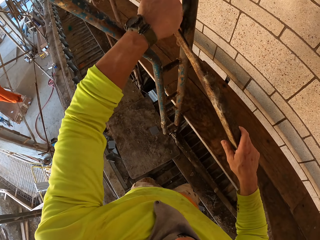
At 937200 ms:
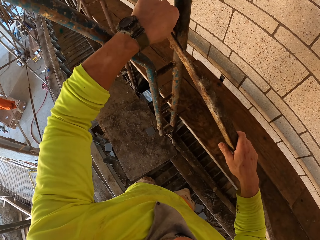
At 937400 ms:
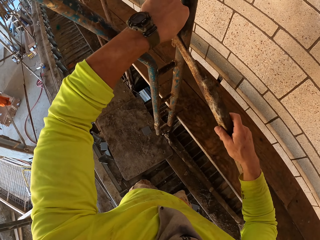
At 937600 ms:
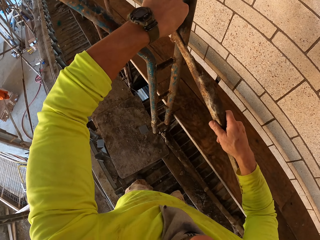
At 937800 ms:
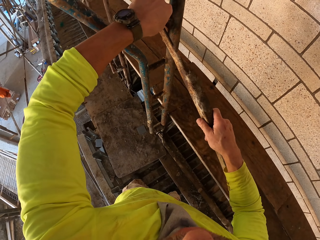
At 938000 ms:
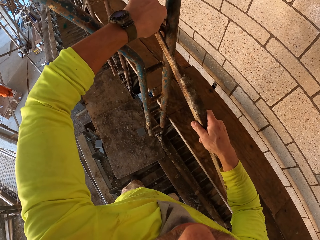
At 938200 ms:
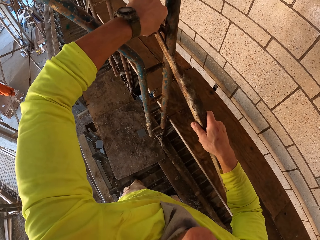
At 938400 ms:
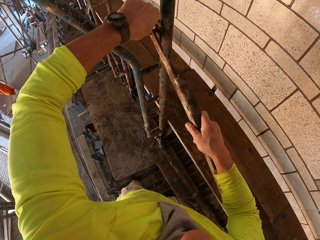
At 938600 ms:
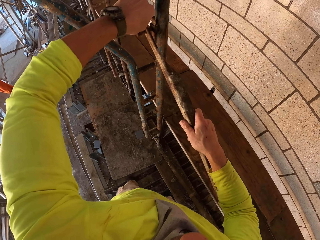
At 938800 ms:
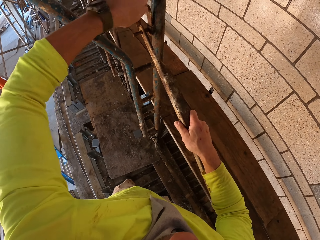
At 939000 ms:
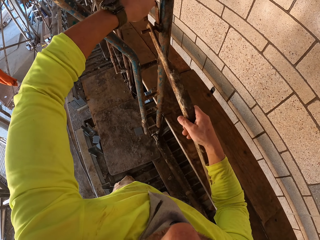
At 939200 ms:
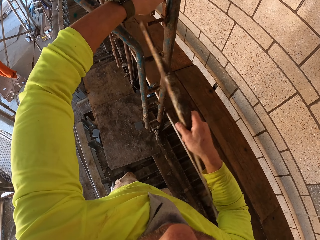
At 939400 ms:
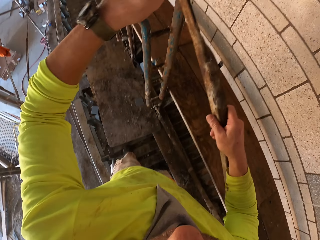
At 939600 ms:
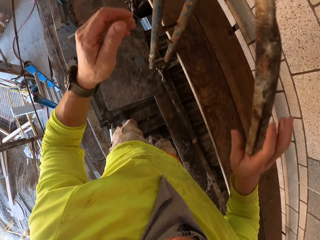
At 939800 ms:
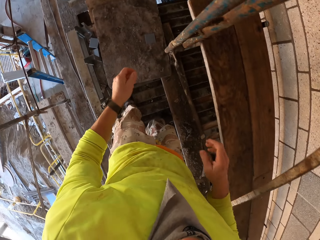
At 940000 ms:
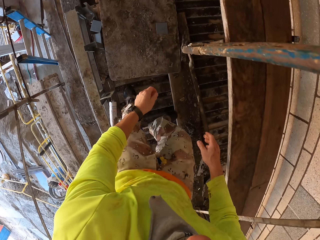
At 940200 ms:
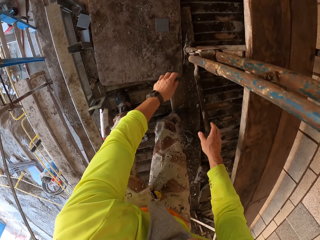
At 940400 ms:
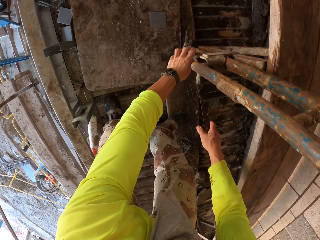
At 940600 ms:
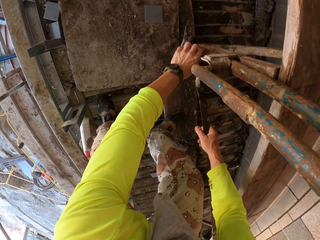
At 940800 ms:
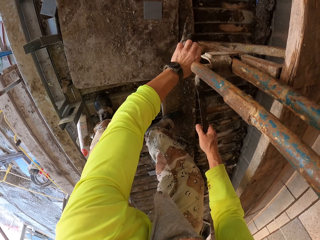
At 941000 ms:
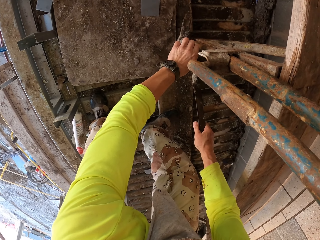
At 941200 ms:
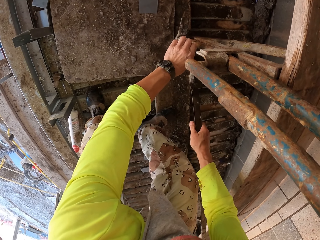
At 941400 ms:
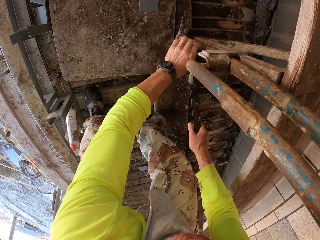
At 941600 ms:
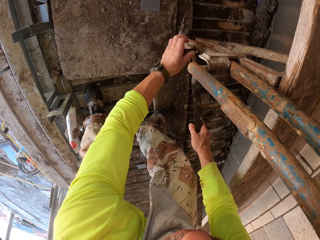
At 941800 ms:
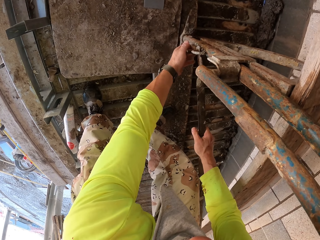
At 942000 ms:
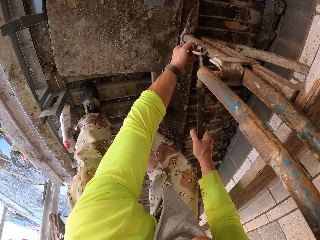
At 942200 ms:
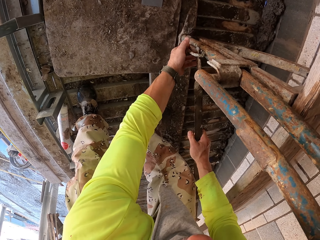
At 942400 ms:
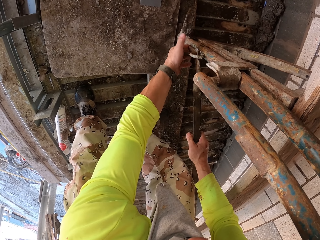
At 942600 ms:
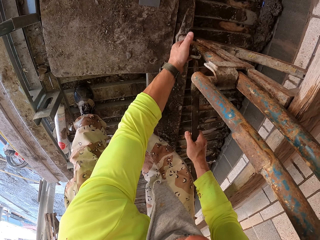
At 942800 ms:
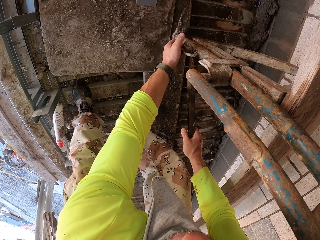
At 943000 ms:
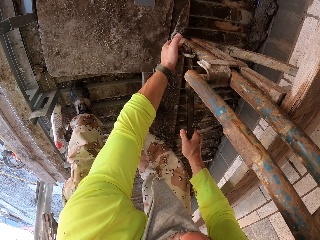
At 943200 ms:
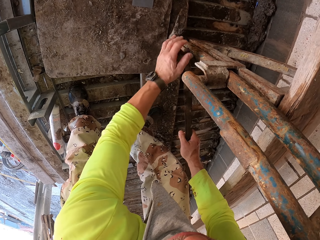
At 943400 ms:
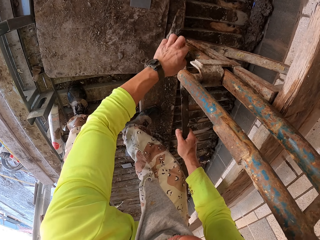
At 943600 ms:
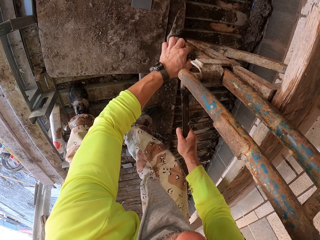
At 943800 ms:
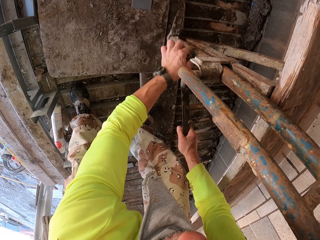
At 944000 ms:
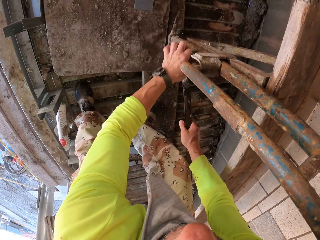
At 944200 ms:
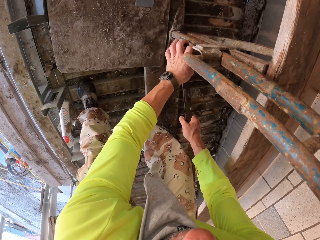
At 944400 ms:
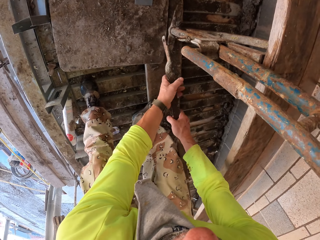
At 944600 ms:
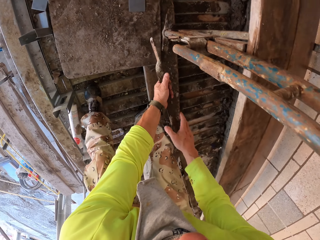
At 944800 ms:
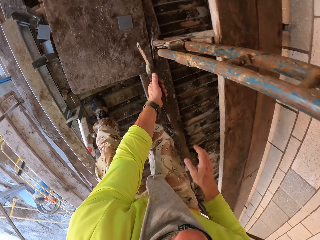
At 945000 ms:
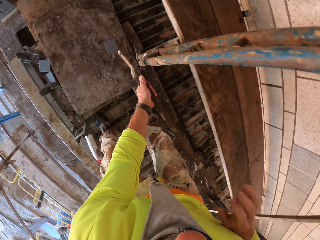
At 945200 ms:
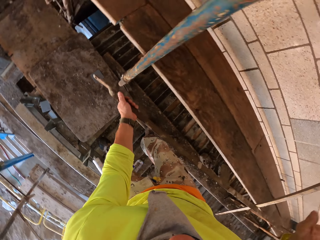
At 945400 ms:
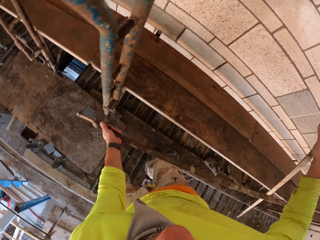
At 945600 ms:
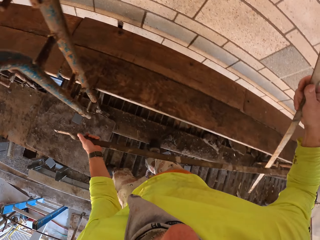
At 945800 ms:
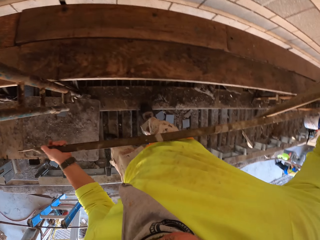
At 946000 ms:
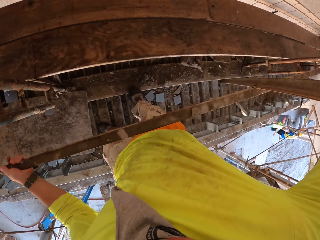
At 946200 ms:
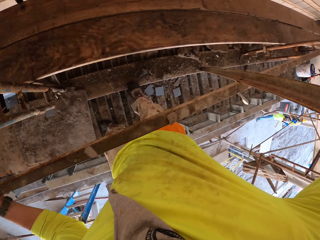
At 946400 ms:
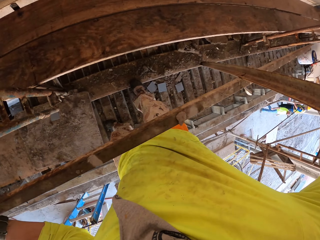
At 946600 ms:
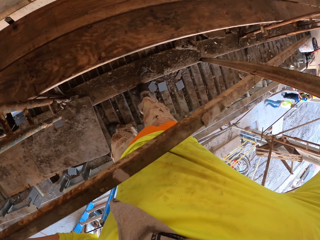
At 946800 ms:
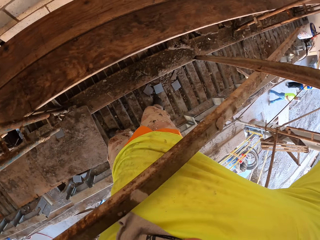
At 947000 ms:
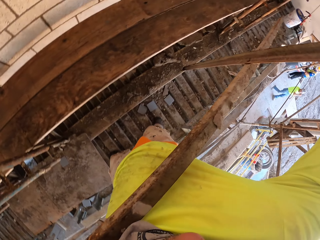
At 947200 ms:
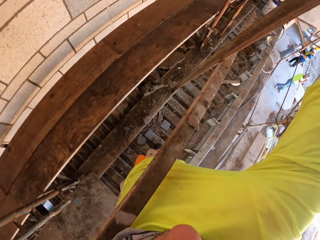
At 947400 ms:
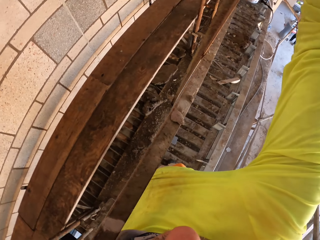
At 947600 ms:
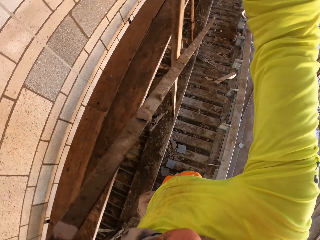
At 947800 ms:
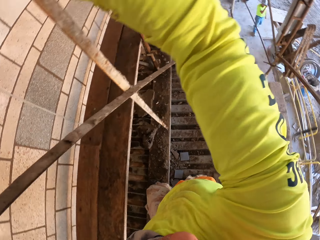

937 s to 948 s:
The camera wearer holds a metal stand. They remove a metal bar on the stand. They bend down. They hold the metal stand. They remove a metal on the stand. They turn to the side.

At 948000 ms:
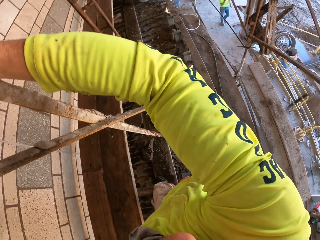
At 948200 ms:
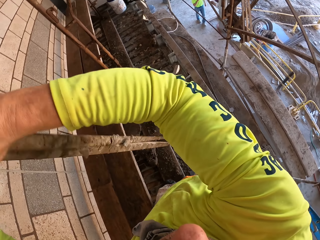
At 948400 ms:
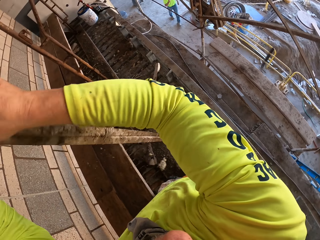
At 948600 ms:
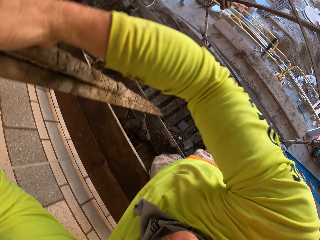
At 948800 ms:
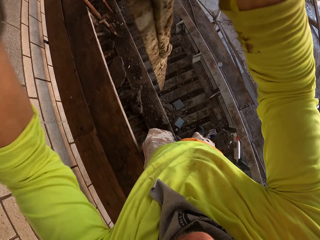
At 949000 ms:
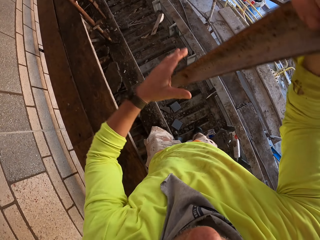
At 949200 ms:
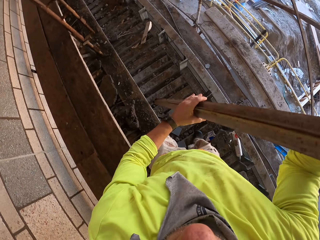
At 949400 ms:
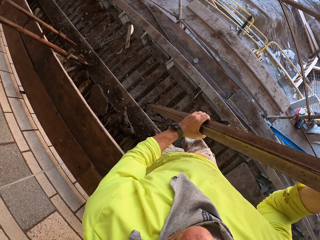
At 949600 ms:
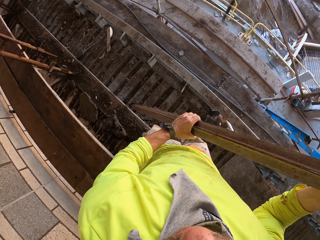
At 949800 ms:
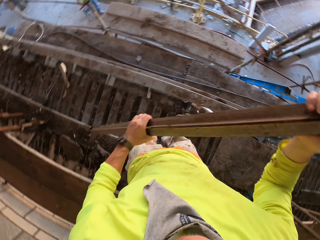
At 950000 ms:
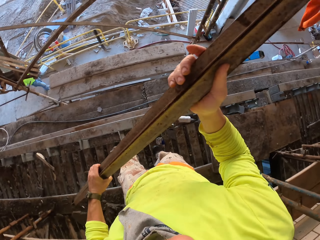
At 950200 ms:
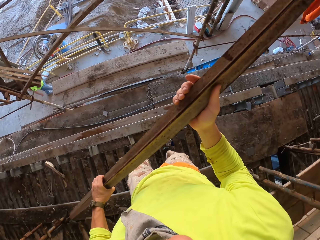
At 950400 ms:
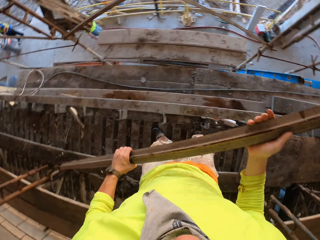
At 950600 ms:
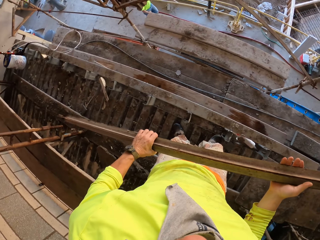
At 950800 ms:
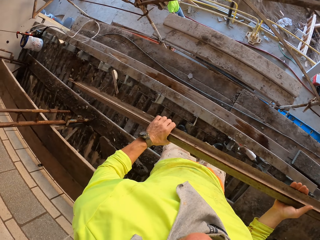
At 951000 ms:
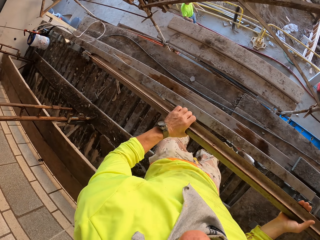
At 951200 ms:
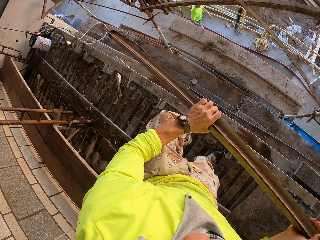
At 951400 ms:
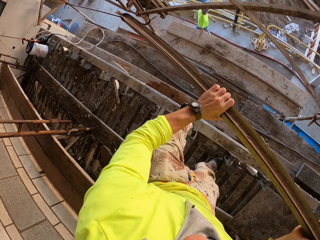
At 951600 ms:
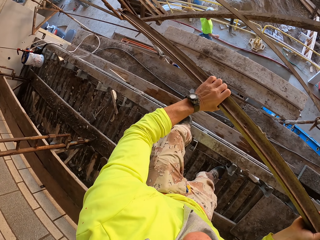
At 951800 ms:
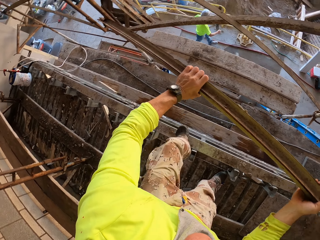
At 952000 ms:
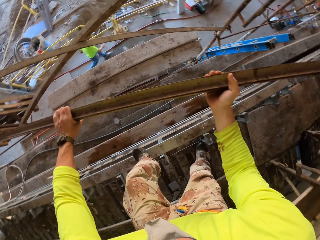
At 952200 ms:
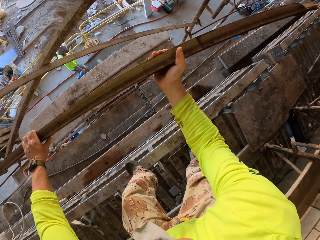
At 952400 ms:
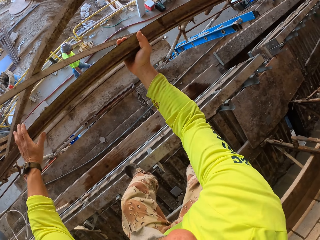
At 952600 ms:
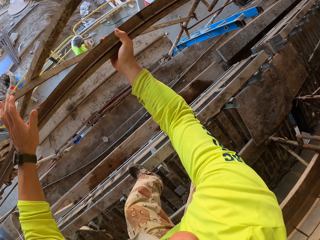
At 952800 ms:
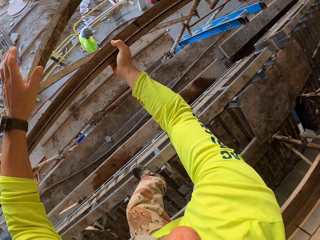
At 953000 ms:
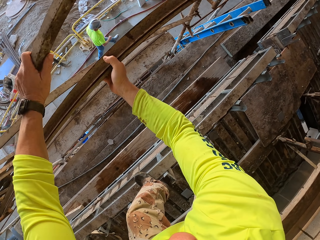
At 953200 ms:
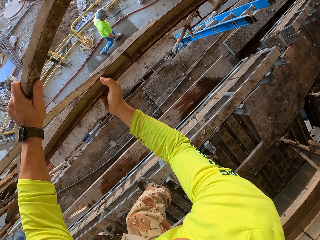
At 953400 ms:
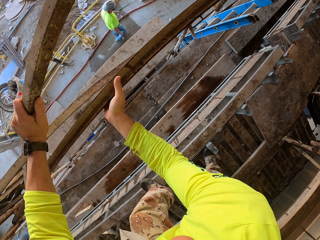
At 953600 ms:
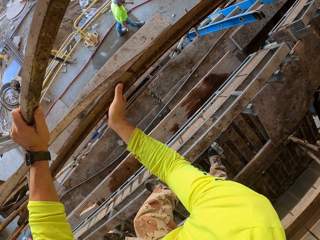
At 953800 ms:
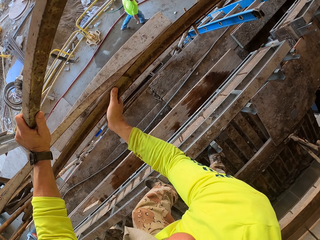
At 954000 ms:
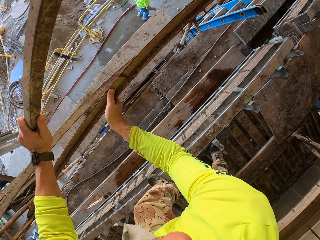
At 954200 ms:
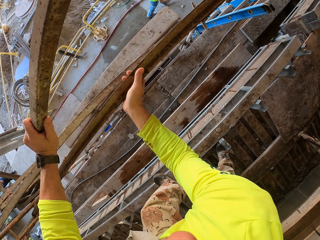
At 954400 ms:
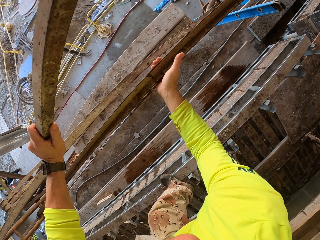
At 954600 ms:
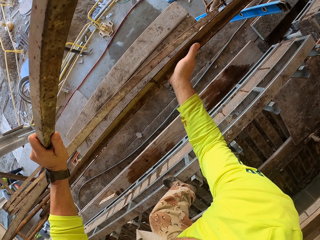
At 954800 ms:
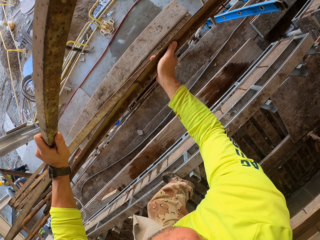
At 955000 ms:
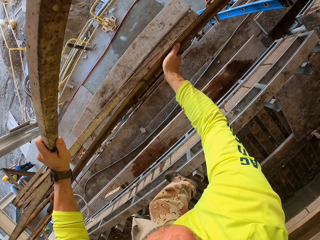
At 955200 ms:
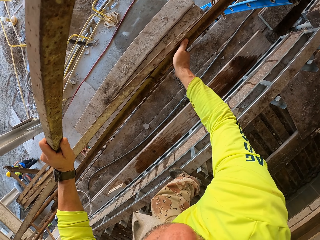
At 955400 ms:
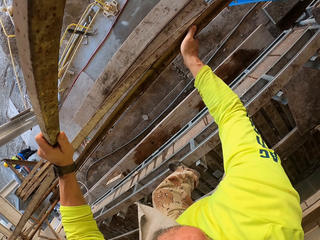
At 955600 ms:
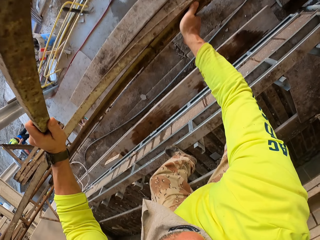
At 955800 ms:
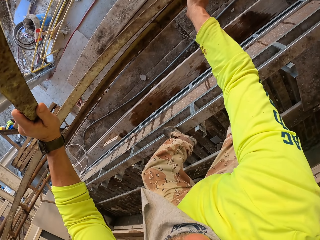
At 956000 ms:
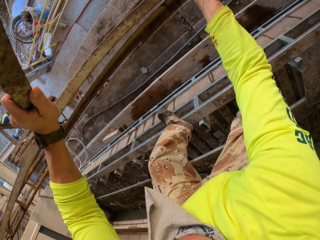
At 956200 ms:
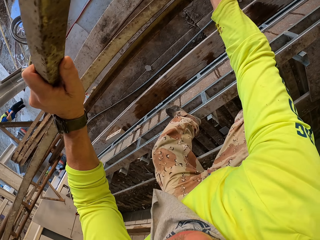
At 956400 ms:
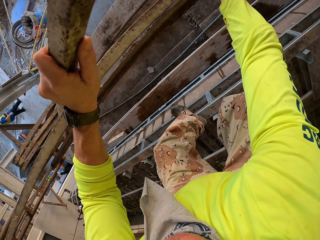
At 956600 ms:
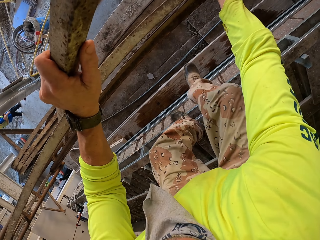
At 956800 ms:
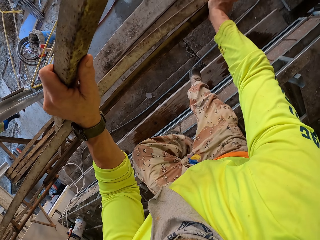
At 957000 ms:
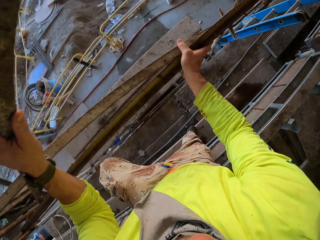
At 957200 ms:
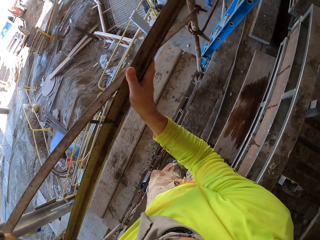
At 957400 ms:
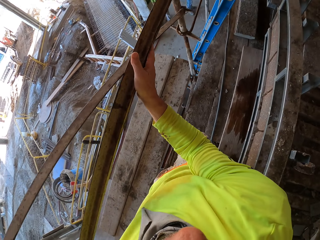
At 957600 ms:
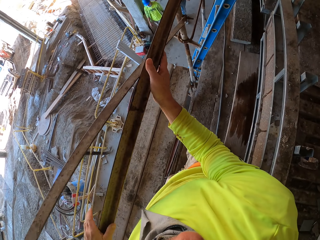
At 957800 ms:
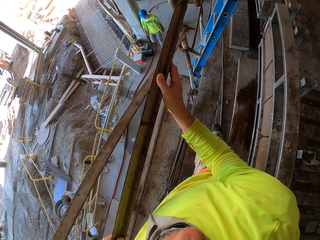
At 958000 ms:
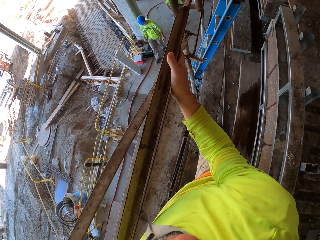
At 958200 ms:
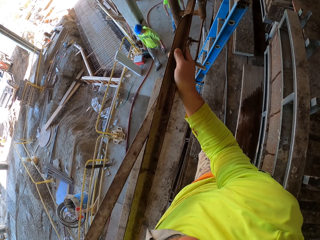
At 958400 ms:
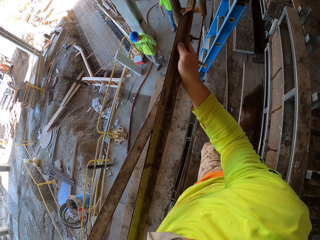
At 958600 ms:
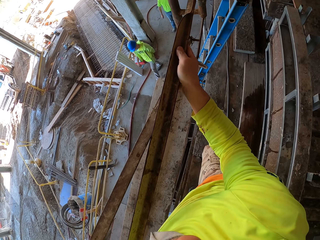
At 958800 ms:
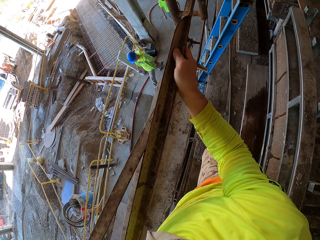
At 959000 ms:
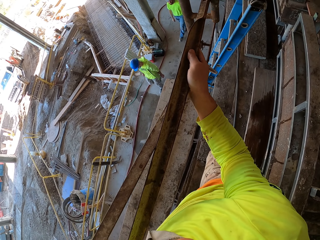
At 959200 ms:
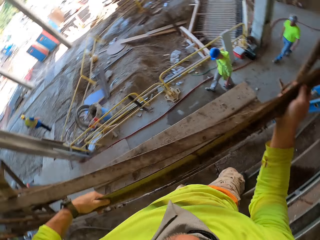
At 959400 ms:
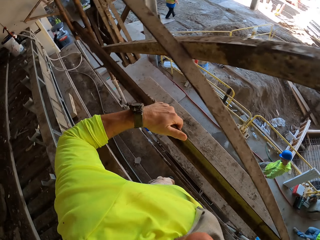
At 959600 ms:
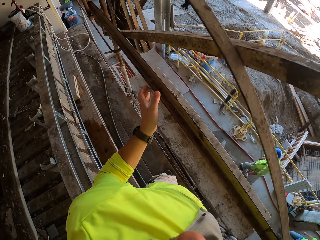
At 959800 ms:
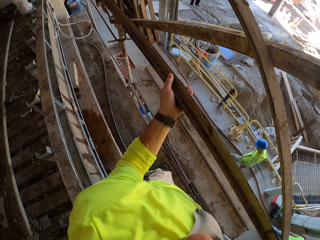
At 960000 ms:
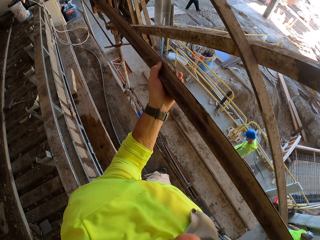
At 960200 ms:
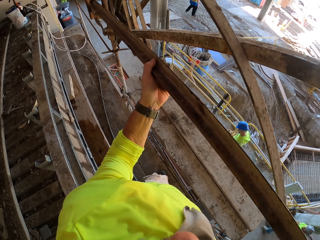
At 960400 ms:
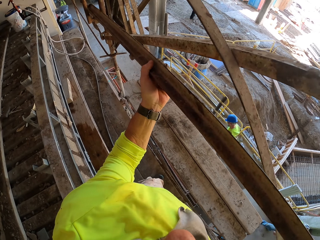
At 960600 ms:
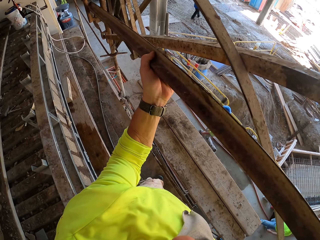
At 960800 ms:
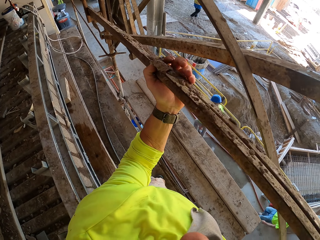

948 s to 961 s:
The camera wearer holds a metal stand. They turn to the side. They lift the metal bar. They place the metal bar on a shelf. They jump down a stair holder. They turn to the side.
